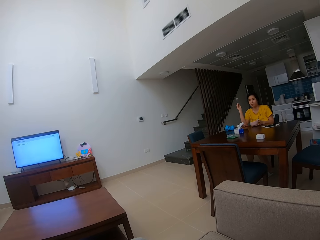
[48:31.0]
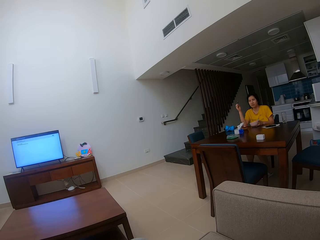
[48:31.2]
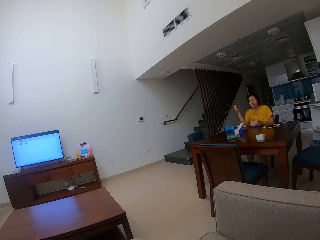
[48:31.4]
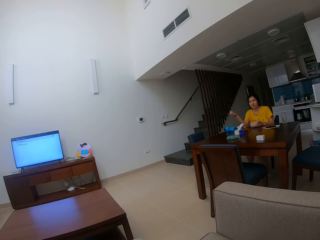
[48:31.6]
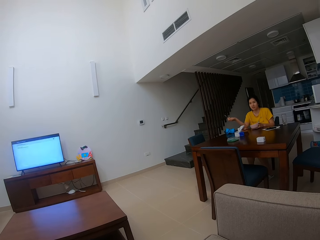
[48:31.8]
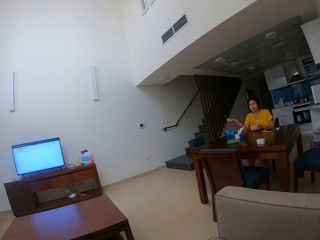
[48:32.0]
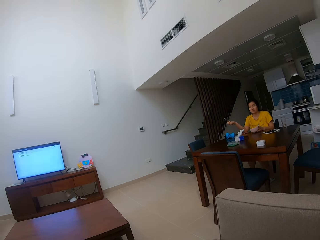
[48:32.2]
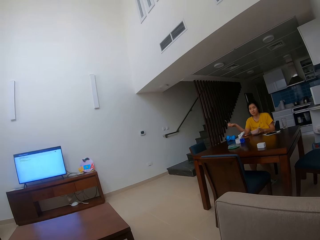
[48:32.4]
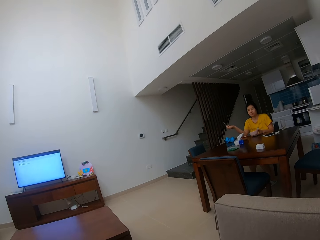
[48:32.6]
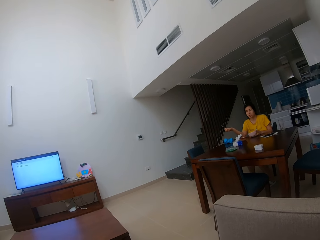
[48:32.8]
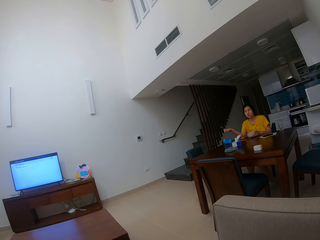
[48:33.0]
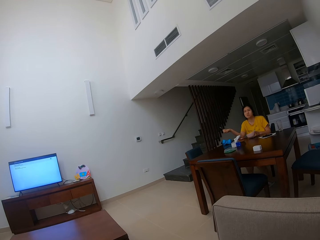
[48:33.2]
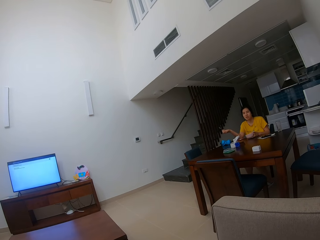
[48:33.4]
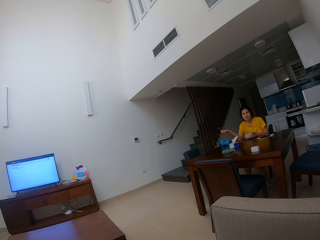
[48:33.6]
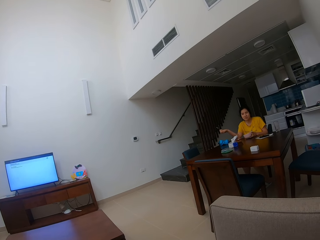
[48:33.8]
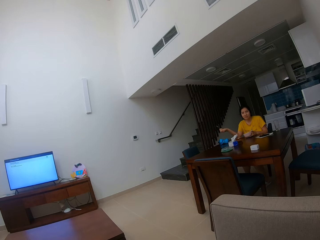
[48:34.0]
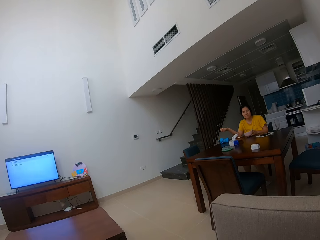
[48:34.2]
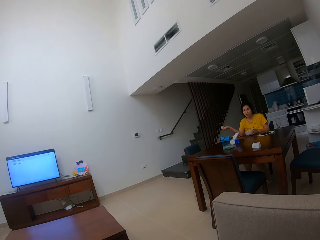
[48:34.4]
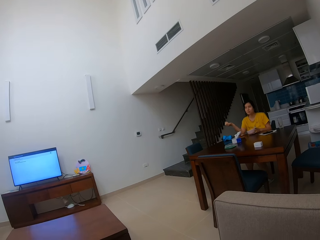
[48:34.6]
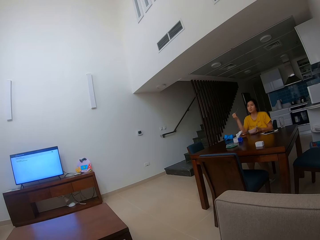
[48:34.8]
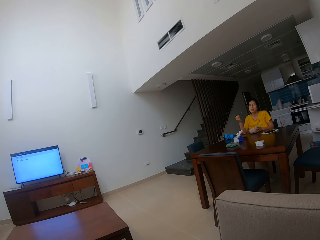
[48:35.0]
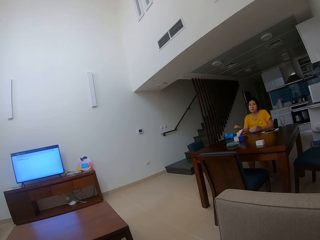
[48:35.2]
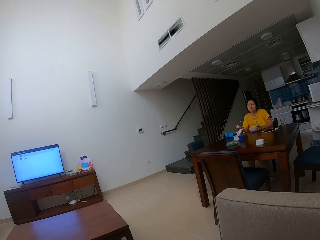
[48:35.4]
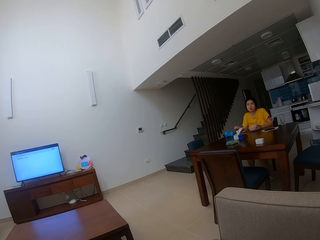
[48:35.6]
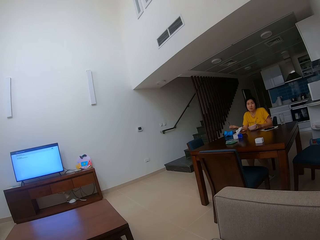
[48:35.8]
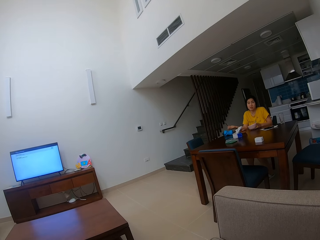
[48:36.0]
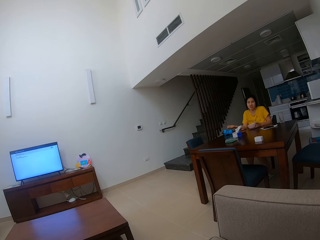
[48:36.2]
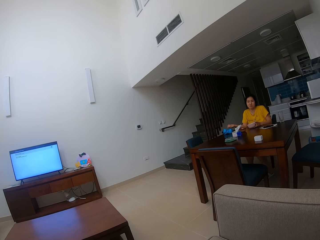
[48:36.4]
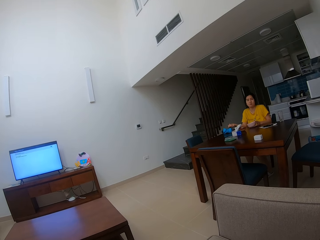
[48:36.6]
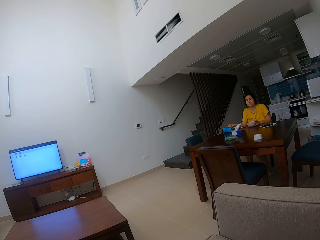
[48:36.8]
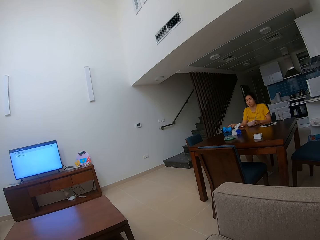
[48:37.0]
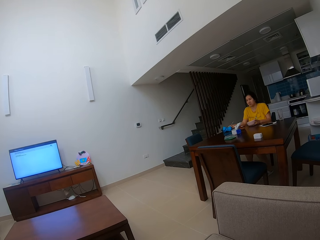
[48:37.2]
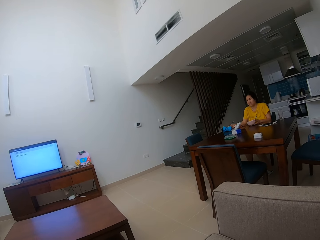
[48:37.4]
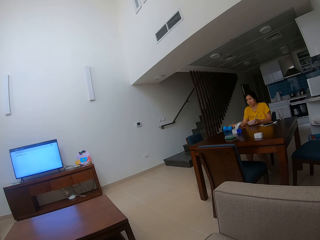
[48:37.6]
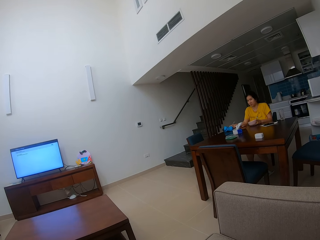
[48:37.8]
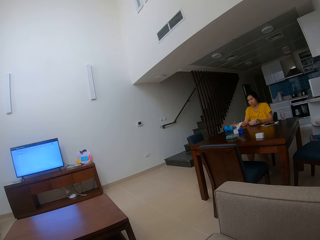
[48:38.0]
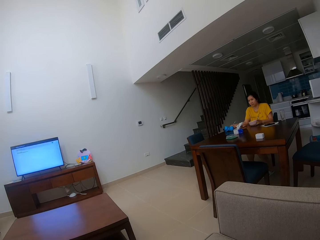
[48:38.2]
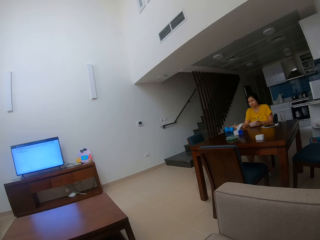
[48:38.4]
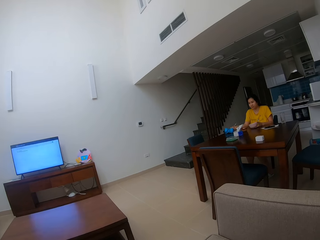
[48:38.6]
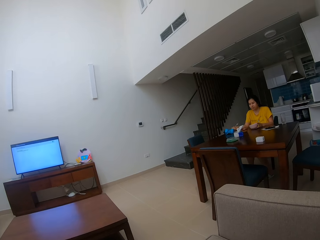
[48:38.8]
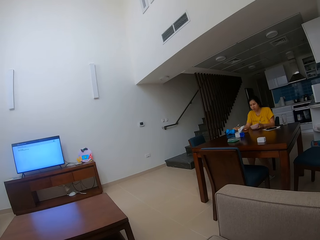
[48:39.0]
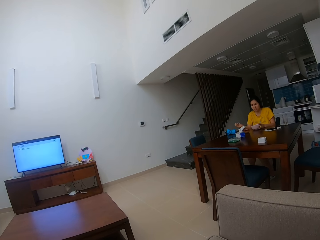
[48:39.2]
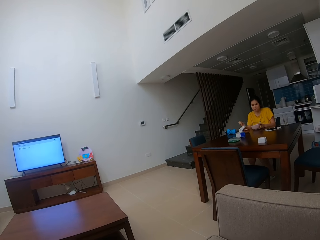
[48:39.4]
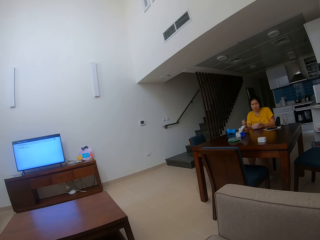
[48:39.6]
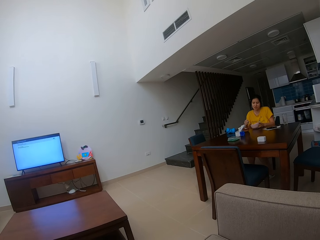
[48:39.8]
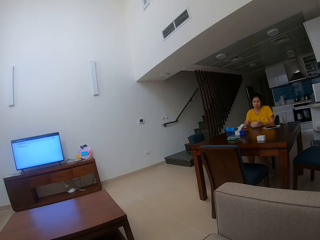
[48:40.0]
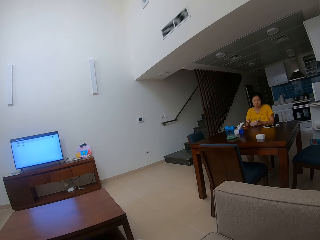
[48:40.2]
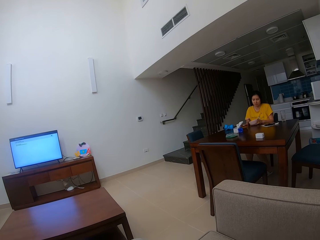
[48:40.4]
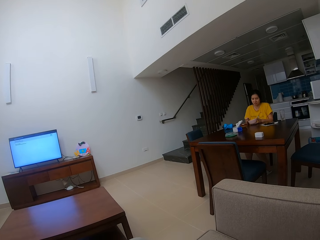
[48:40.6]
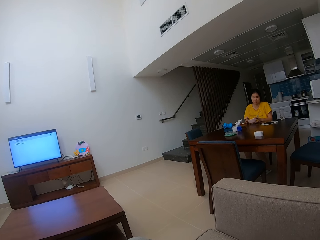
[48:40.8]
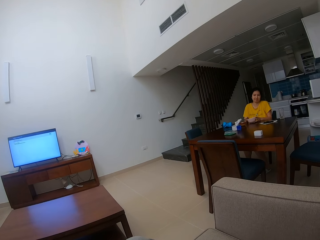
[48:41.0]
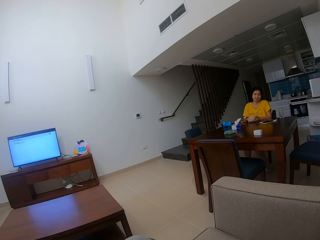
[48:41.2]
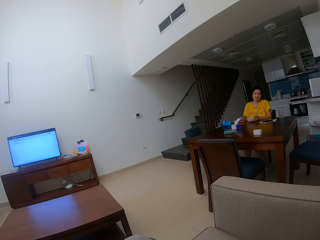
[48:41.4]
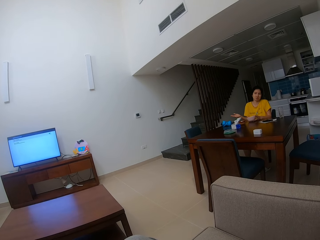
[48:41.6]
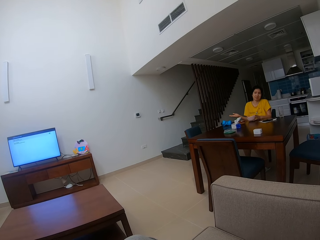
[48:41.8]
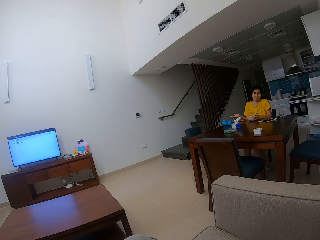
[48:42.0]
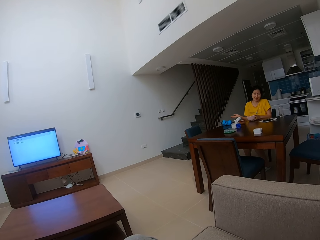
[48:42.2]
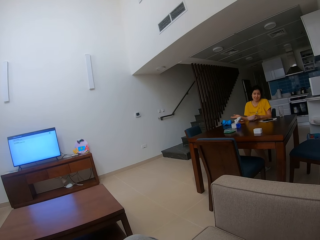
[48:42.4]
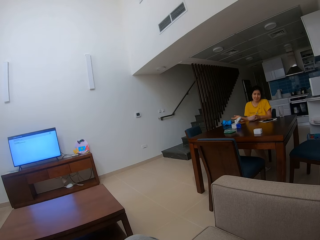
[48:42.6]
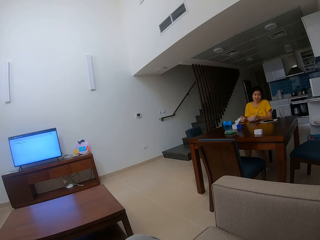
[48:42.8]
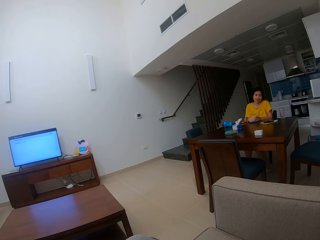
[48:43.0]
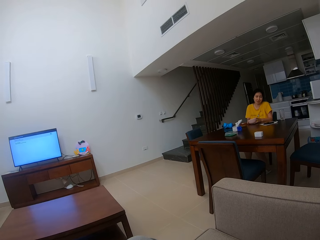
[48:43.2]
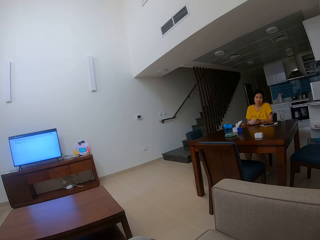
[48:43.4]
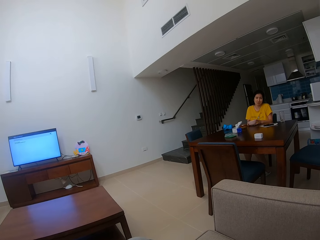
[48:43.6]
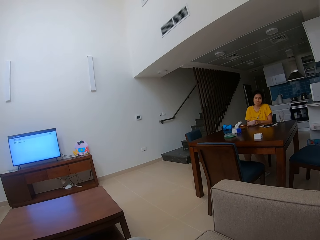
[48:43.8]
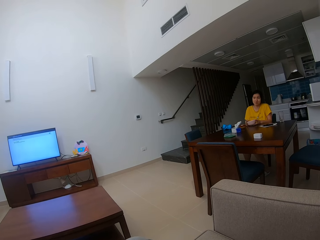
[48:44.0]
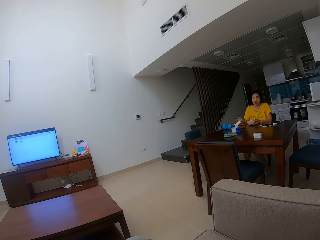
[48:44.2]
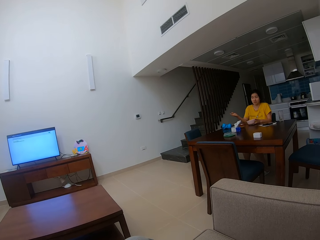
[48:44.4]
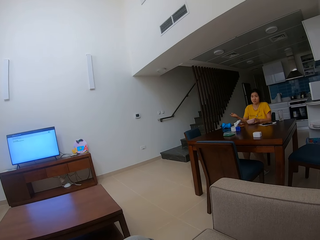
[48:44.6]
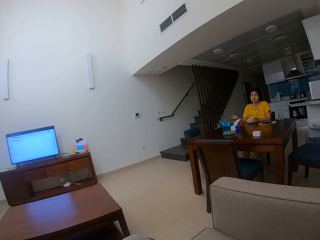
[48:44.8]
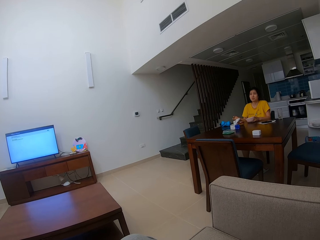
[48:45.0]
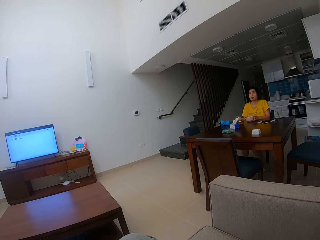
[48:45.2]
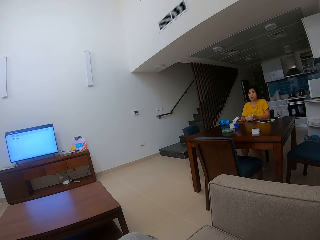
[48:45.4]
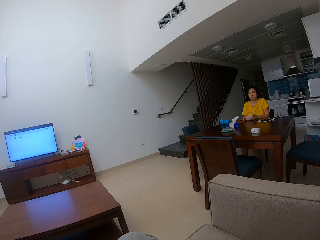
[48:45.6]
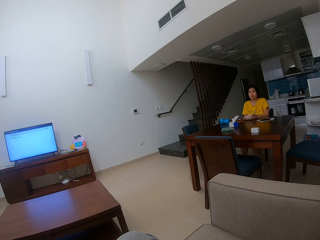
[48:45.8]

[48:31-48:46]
A woman scoops something from the bowl. She makes a gesture.

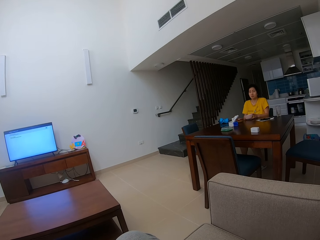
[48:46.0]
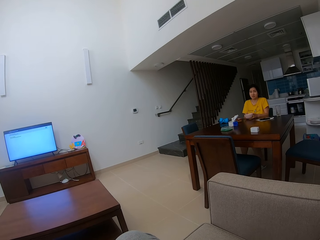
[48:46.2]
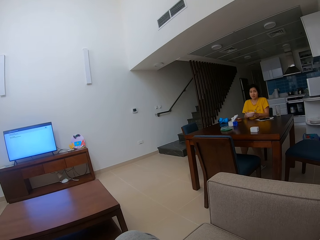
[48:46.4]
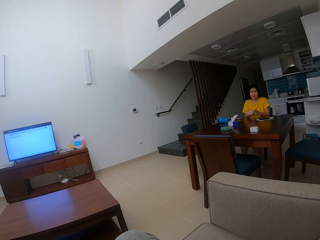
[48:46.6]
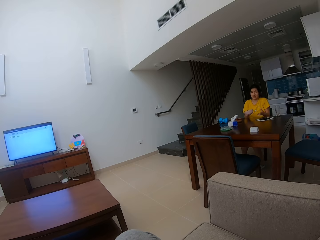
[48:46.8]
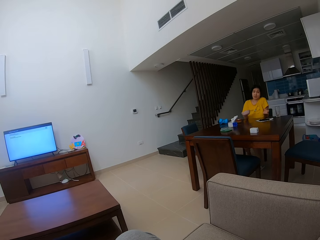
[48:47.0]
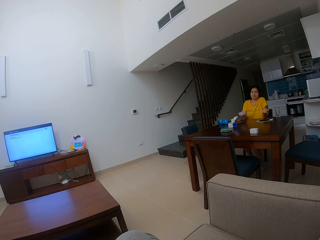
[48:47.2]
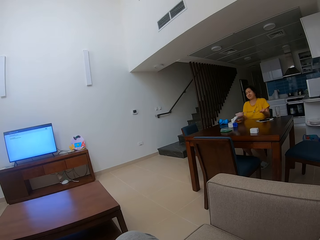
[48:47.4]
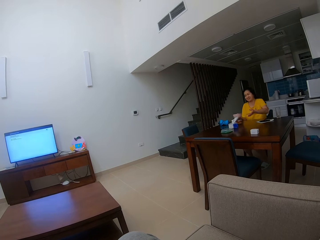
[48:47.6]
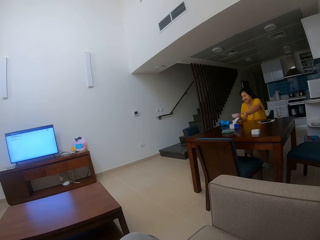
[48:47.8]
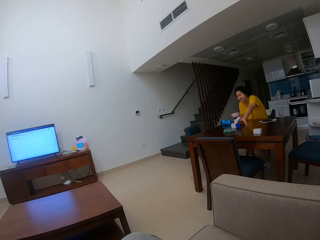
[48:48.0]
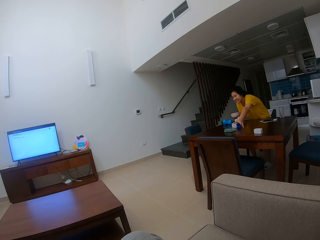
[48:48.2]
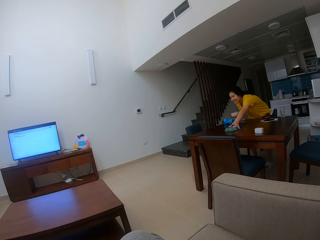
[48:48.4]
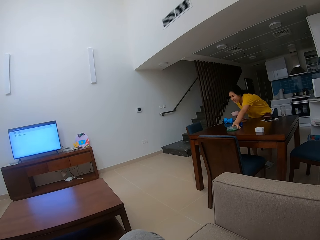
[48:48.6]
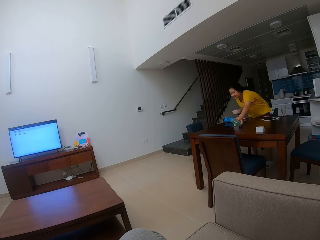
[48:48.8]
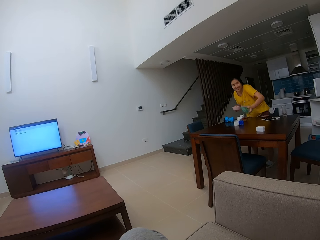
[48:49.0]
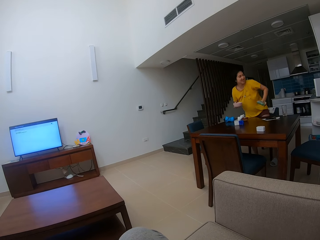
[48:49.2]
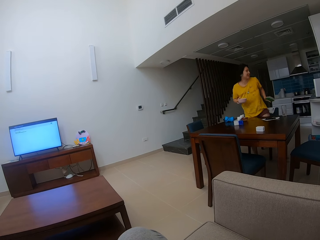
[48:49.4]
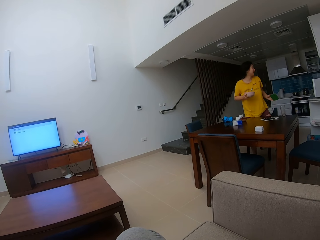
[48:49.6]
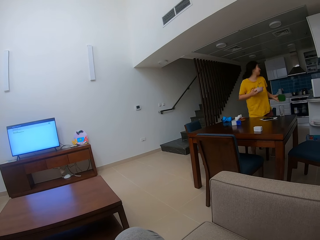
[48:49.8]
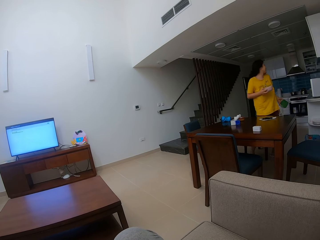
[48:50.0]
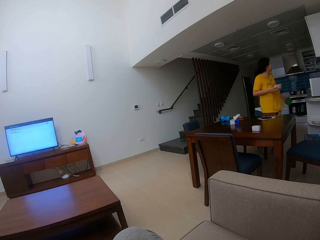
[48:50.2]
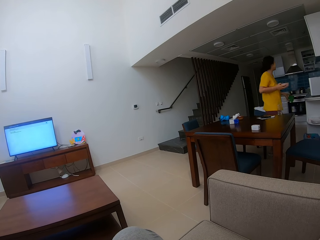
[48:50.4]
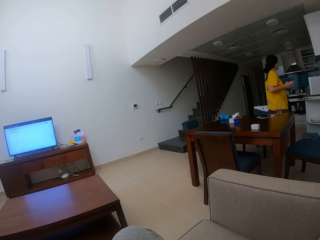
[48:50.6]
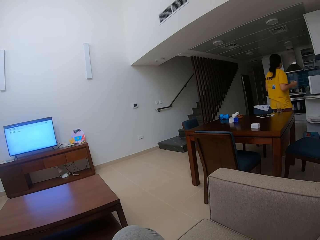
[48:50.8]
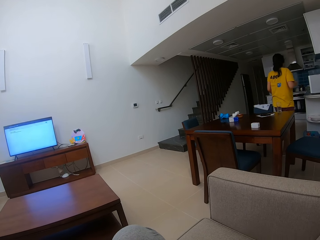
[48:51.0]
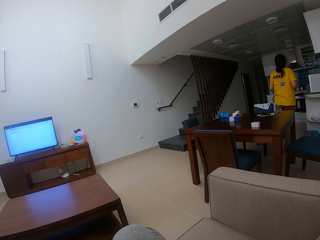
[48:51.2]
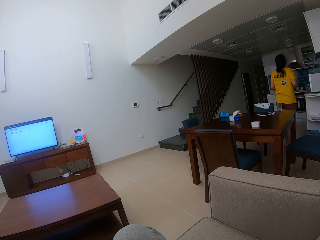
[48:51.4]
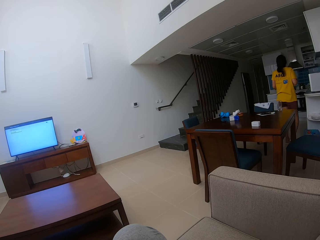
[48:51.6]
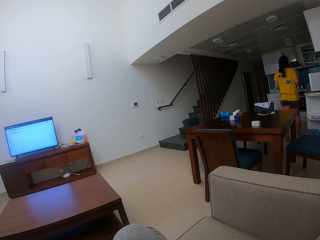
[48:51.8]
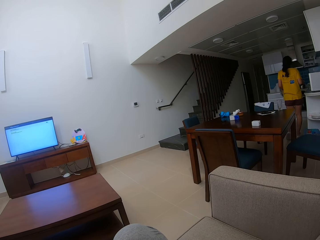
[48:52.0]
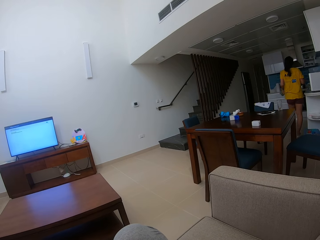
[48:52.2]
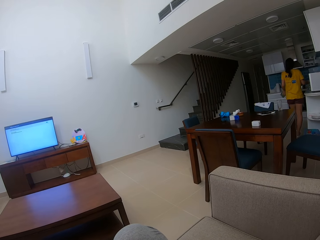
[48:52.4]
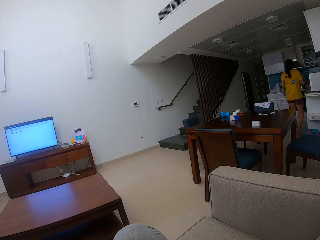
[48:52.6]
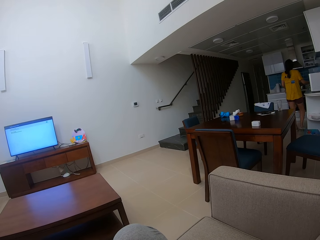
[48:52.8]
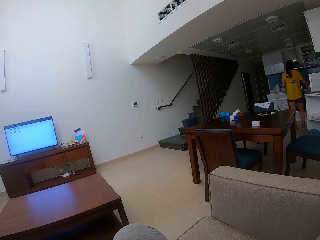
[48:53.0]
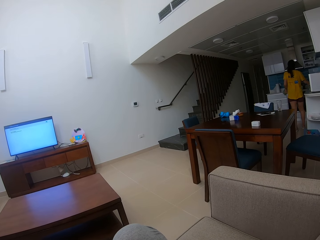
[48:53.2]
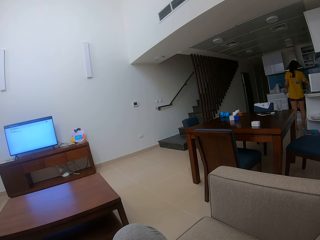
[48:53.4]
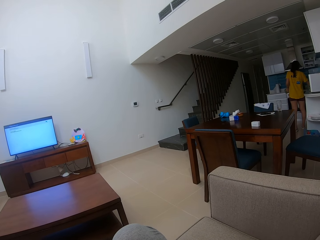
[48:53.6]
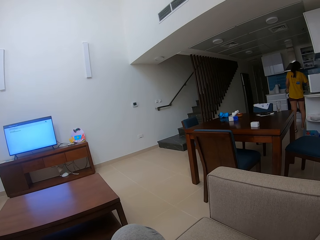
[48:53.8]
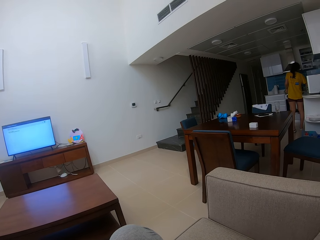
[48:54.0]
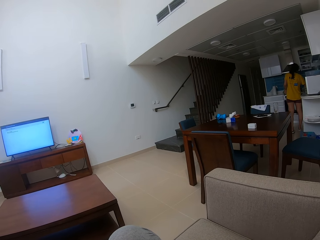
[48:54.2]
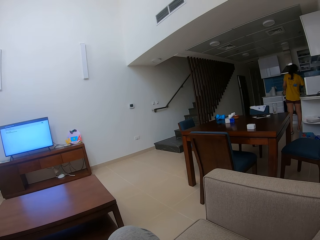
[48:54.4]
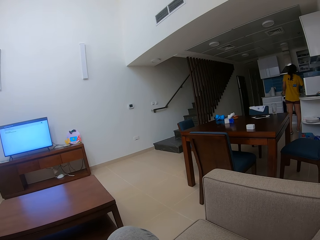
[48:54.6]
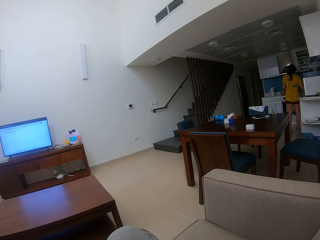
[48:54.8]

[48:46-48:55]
A woman stands up from the seat and picks something from the table. She walks around in the house.
